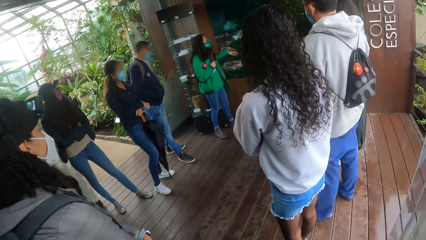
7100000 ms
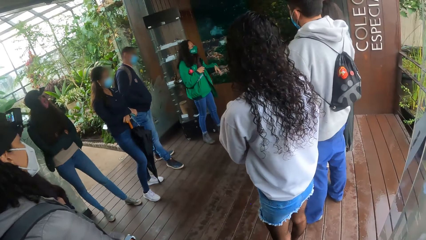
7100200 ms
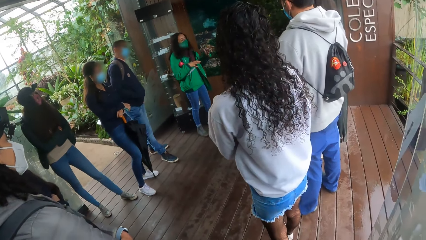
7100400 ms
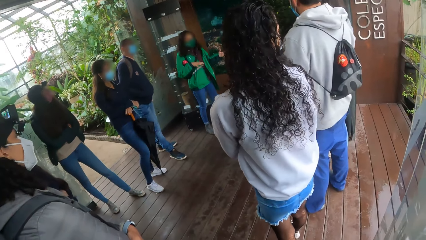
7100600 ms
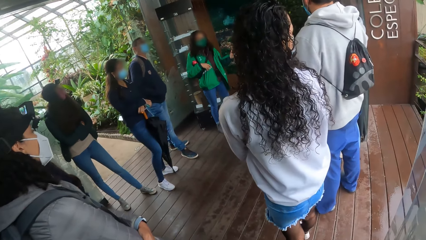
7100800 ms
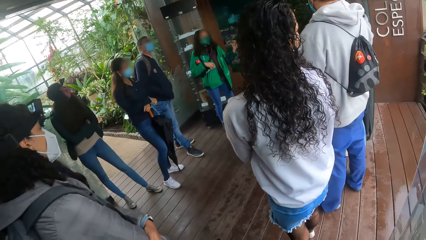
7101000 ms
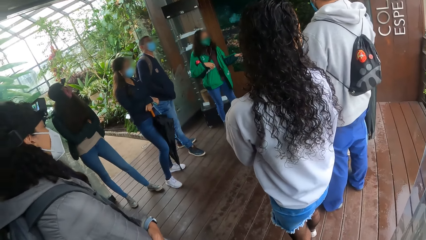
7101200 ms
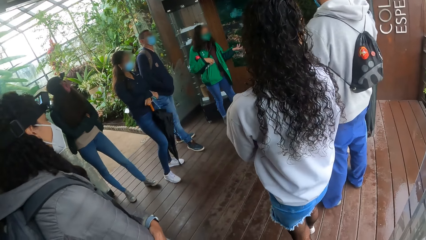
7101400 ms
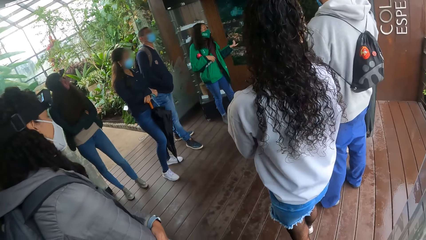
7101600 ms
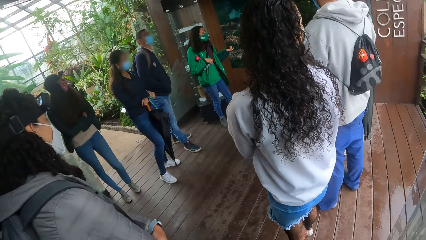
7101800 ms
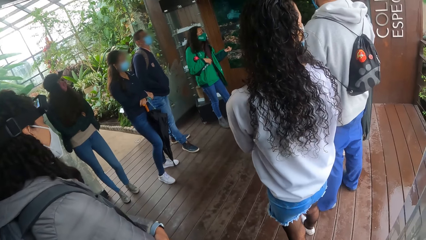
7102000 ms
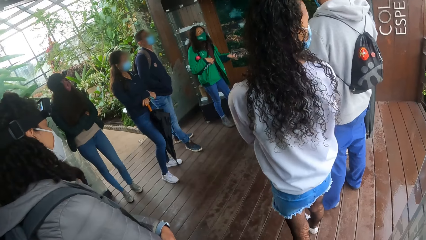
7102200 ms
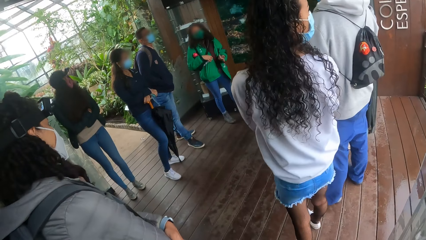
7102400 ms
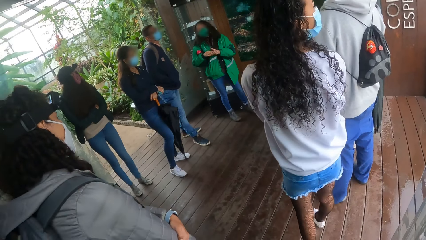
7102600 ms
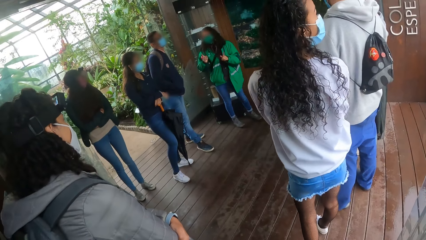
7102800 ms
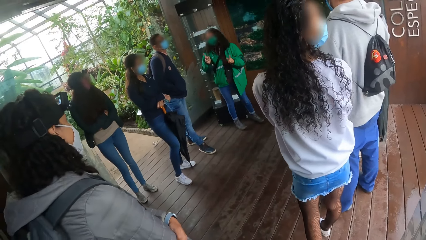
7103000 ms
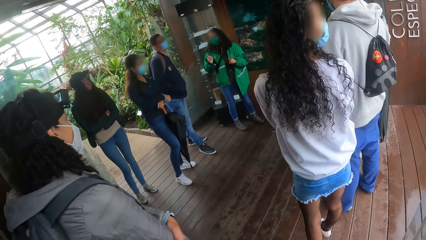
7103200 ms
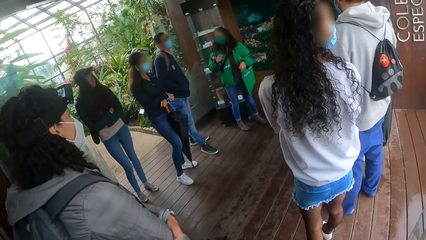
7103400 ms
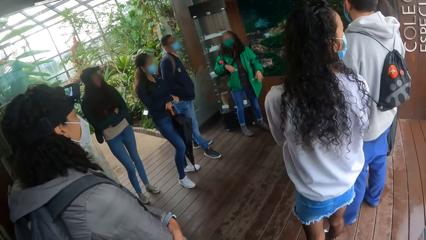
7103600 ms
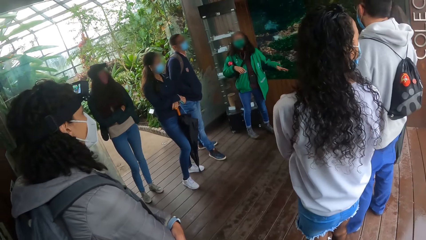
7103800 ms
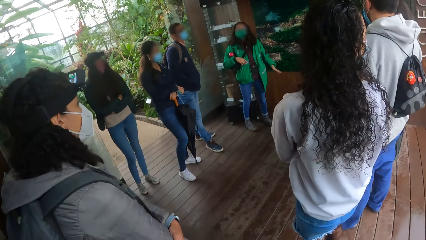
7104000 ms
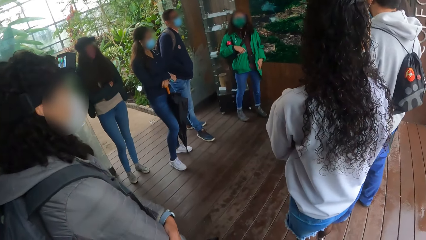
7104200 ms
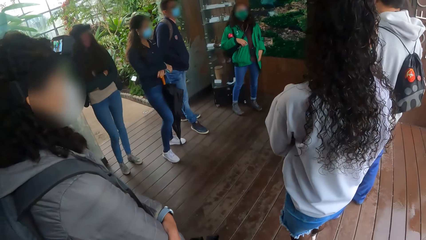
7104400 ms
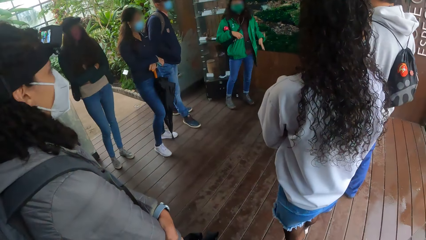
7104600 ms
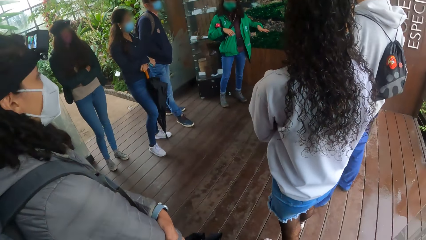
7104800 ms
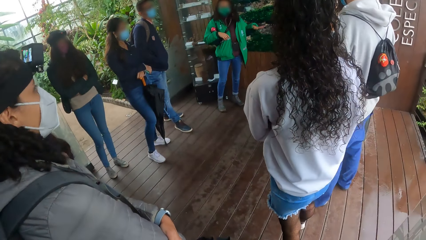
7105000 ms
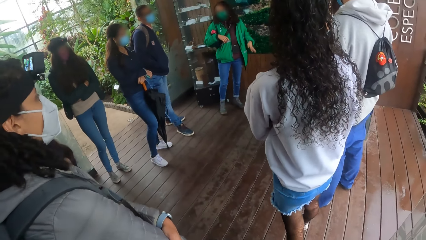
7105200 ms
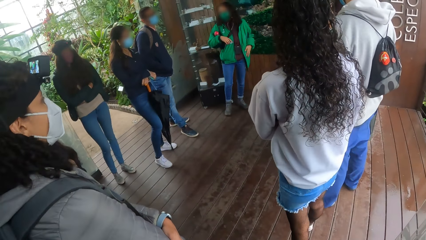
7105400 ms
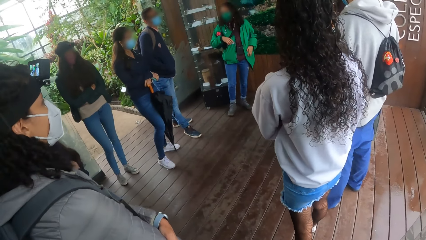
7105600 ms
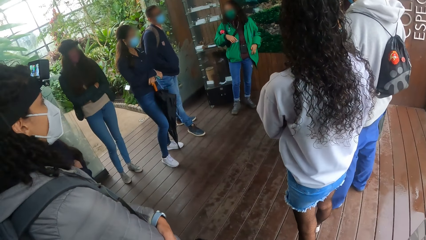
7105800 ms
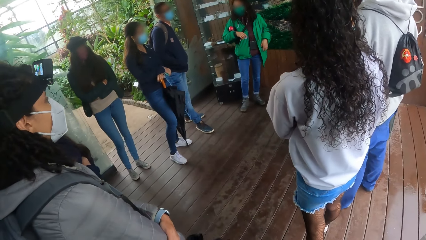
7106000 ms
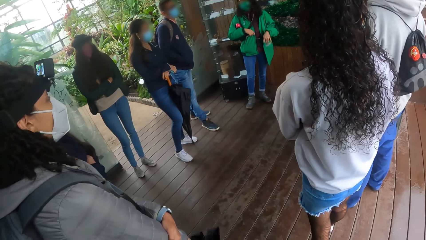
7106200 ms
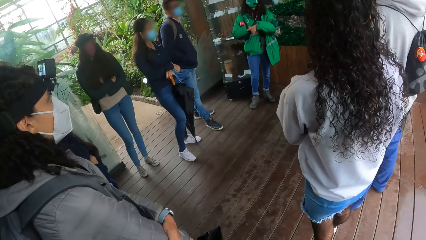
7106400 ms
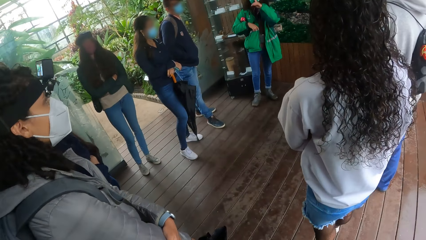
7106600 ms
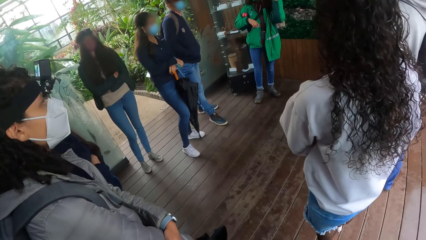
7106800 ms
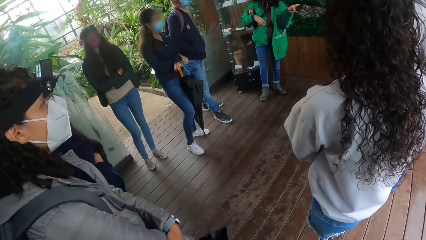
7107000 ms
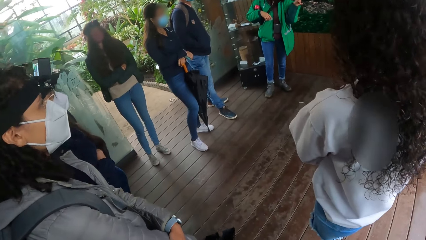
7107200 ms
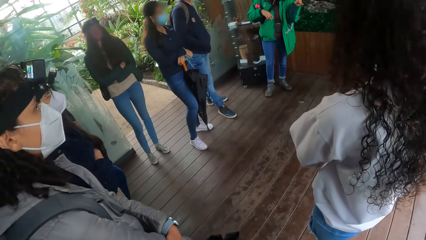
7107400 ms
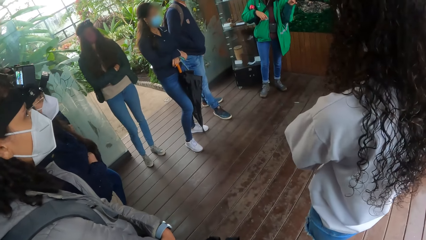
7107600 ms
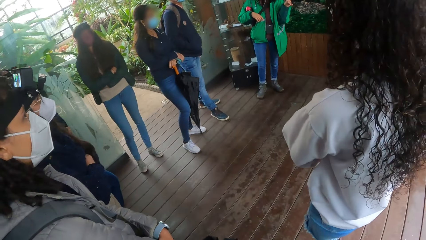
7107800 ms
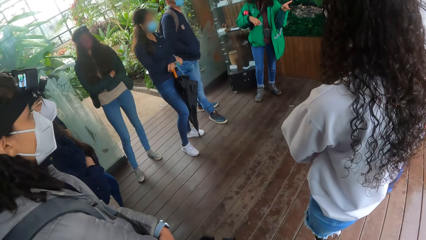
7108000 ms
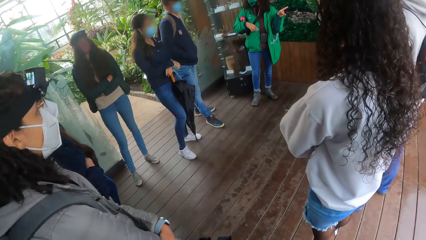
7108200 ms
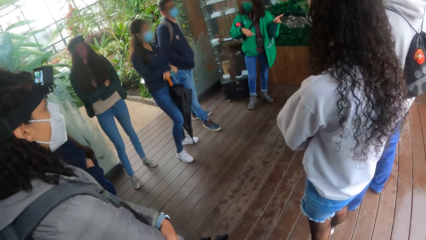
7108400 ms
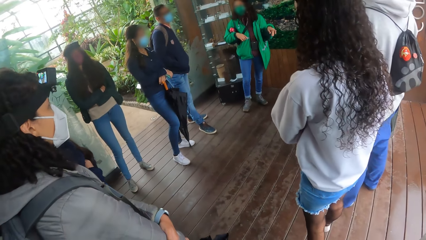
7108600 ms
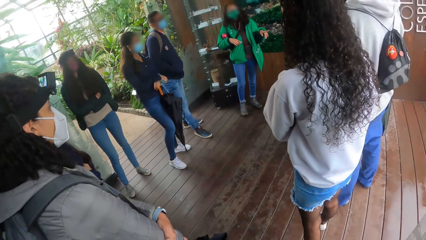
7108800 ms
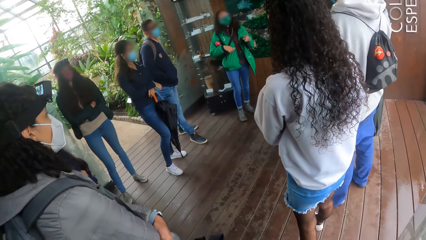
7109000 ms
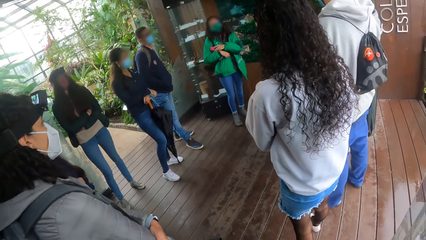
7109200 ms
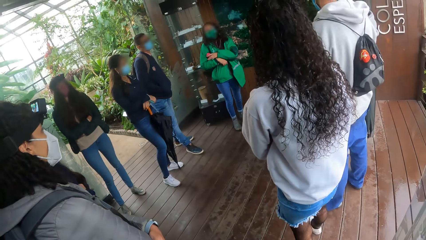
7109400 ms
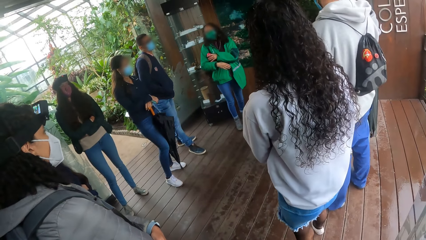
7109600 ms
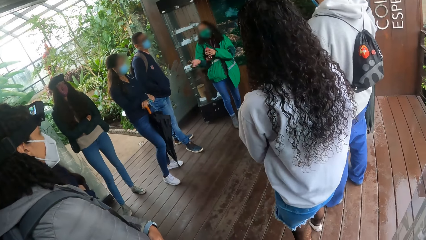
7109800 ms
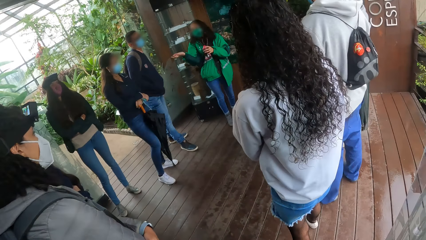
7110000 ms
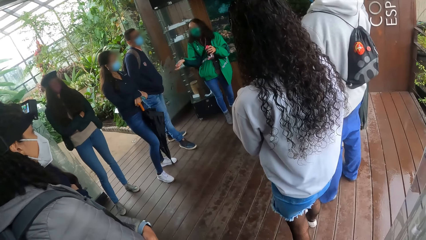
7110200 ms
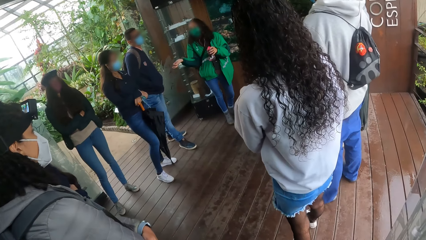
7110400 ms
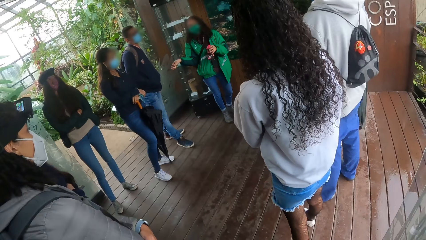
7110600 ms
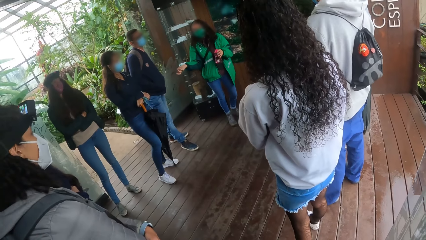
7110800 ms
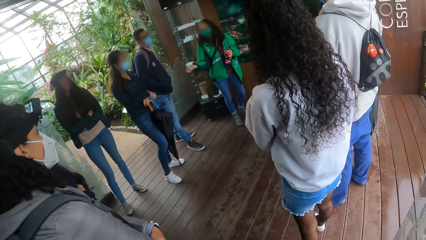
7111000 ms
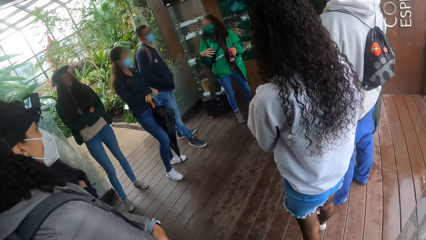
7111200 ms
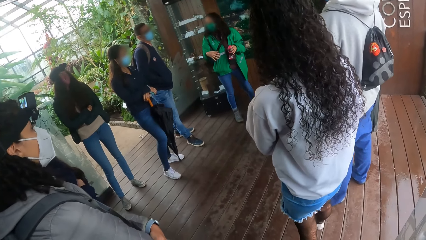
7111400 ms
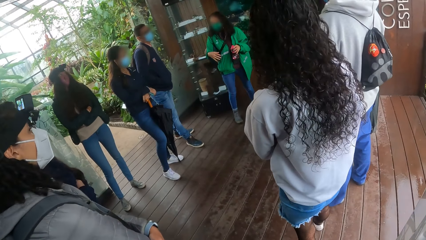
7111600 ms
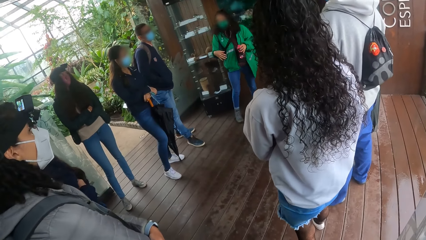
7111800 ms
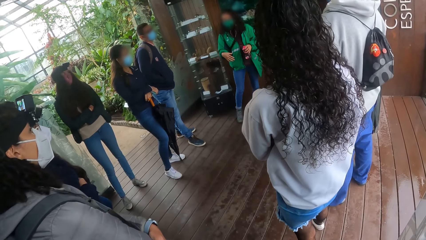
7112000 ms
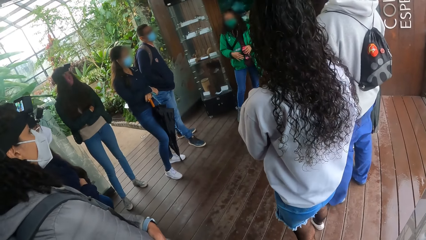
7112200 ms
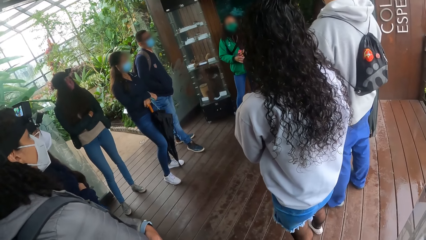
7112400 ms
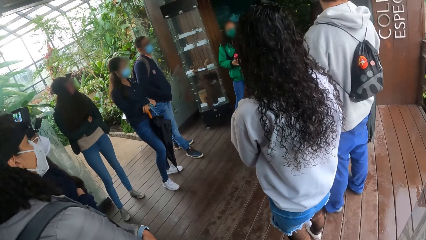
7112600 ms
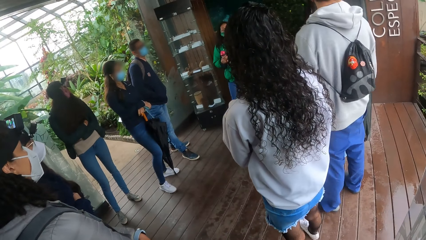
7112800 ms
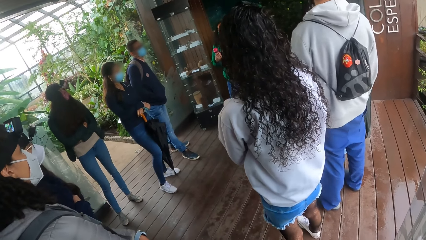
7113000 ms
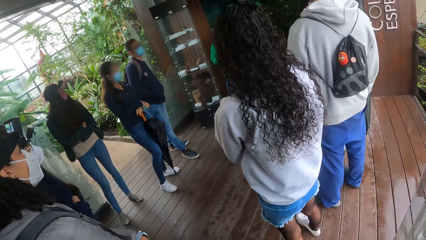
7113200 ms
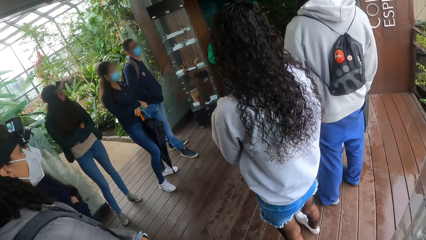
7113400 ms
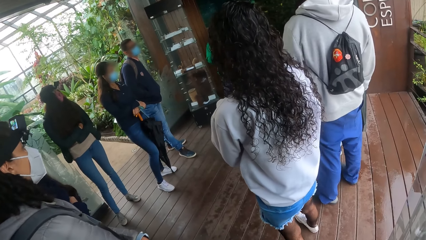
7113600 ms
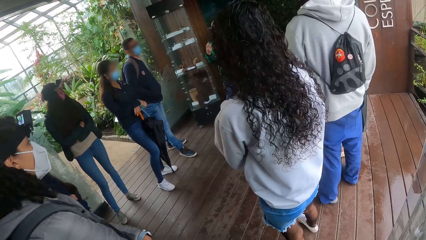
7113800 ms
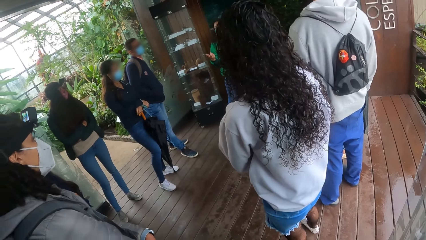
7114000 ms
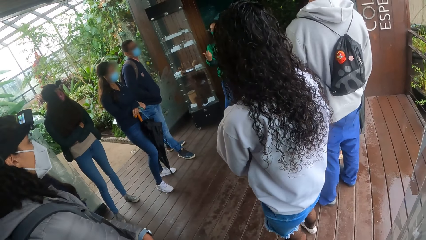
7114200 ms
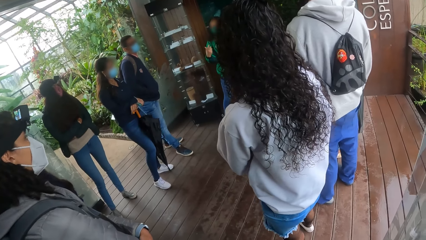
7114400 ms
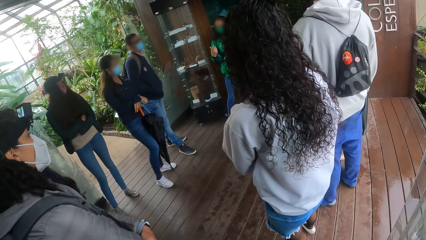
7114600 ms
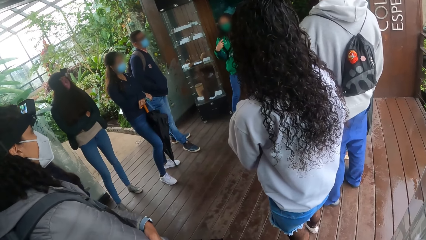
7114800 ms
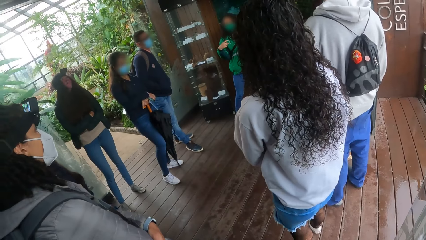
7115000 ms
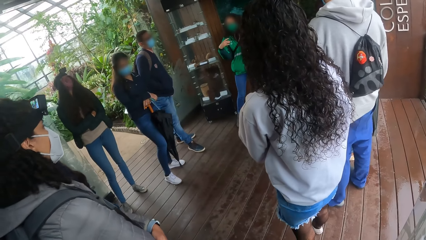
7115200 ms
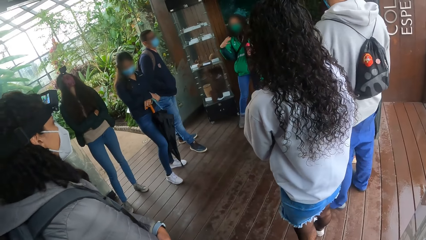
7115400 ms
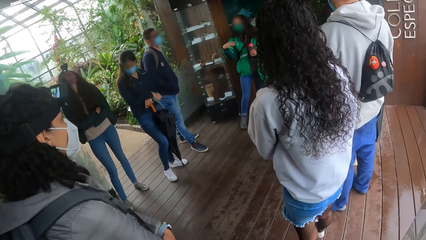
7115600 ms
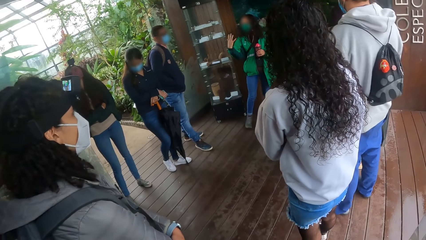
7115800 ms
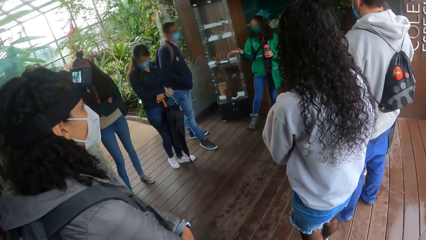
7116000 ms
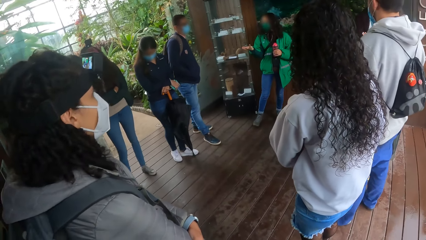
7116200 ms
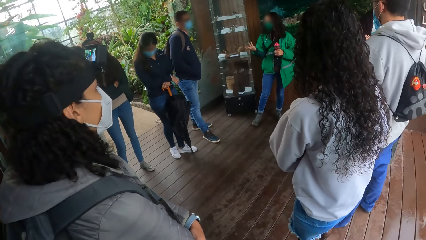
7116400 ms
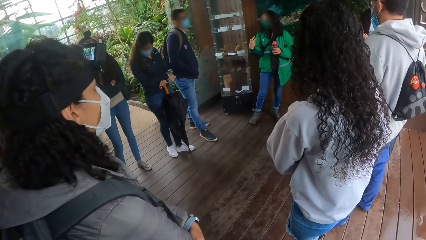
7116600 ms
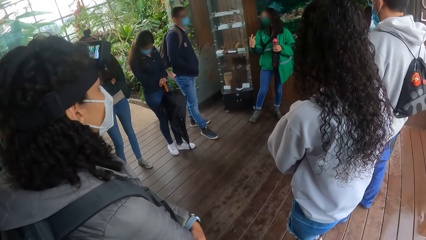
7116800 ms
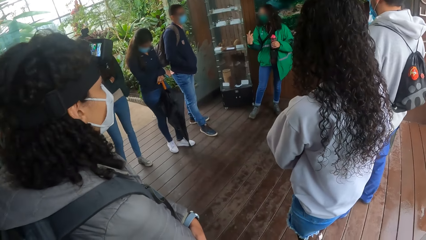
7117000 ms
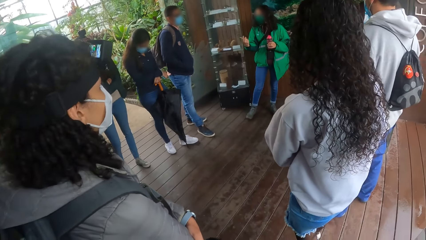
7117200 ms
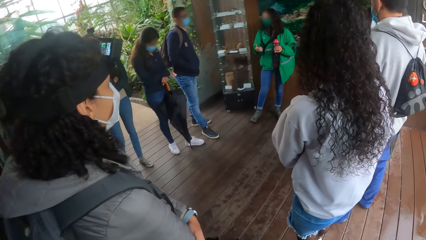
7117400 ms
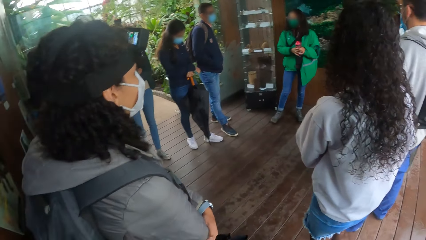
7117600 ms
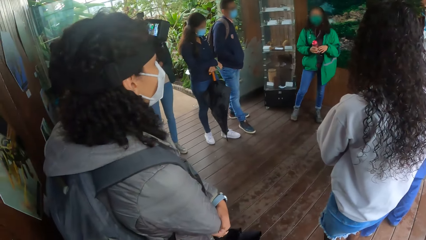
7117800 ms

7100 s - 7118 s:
The girl holds a bottle with her left hand. The girl holds the bottle with her right hand. The girl holds the bottle with her left hand.
